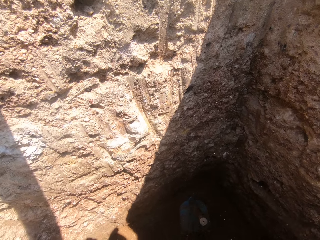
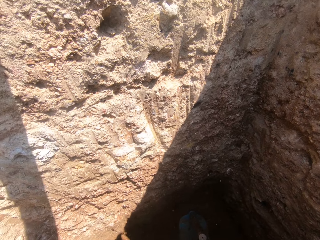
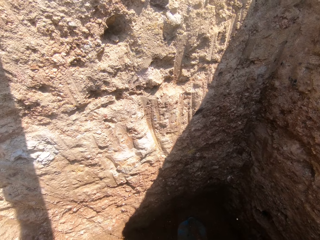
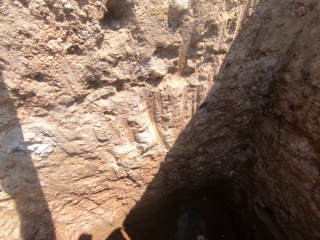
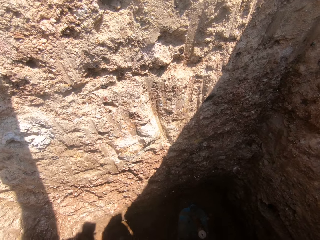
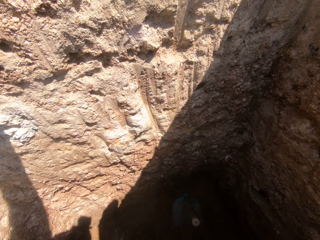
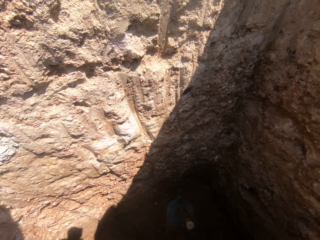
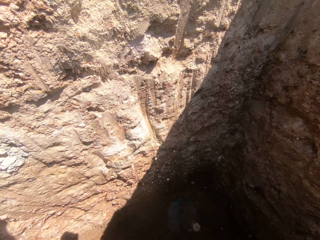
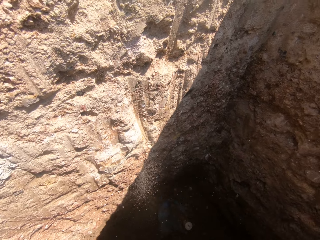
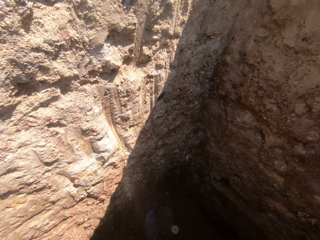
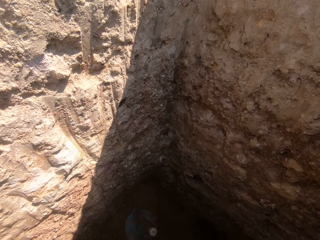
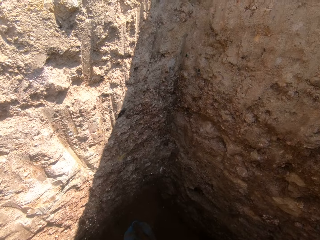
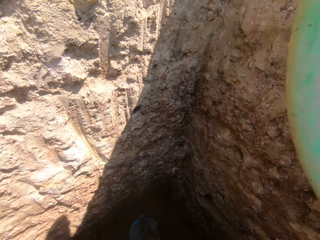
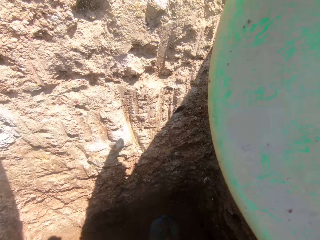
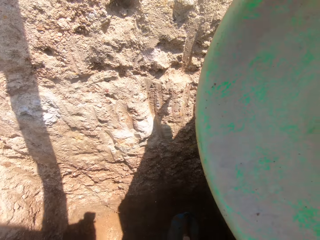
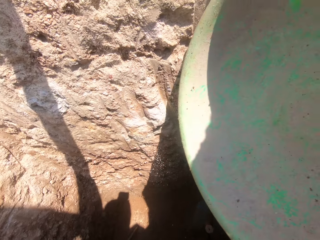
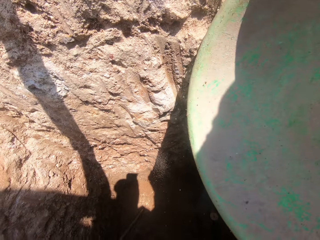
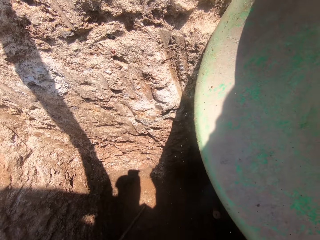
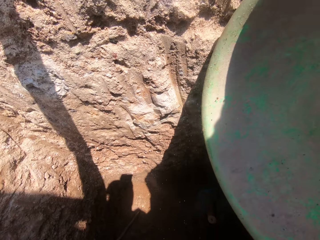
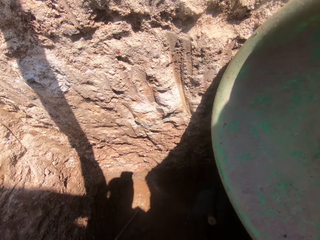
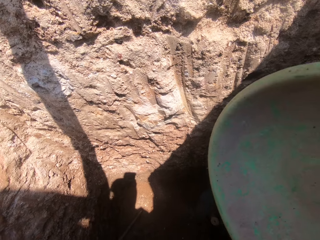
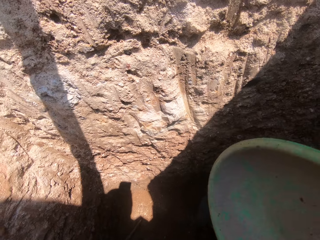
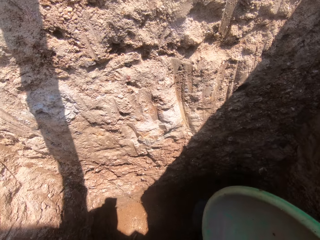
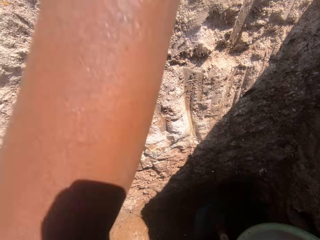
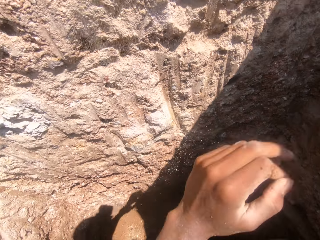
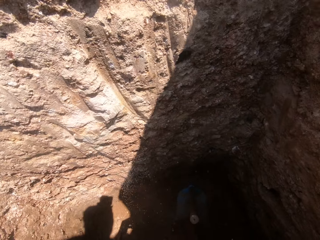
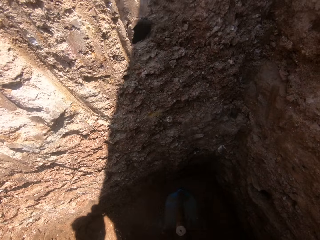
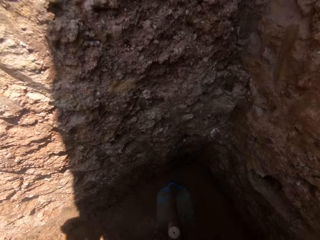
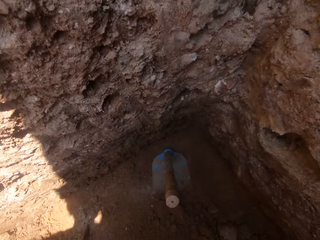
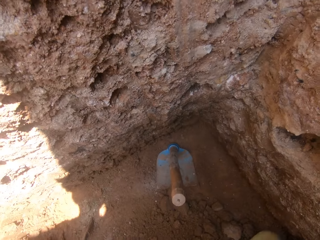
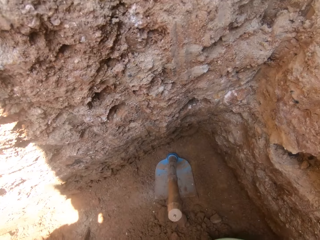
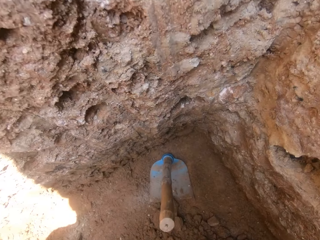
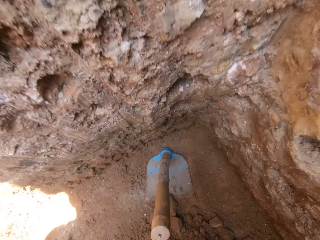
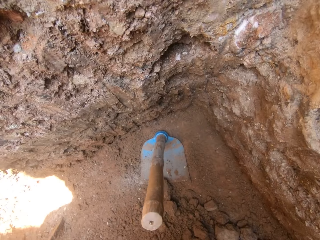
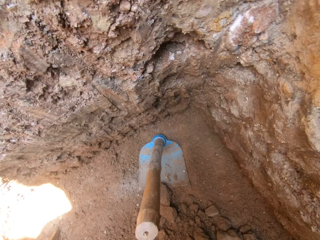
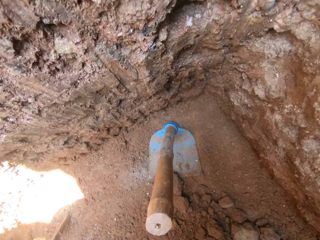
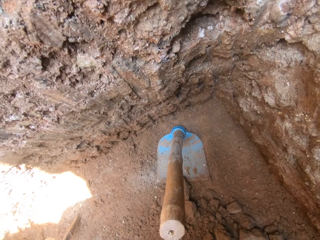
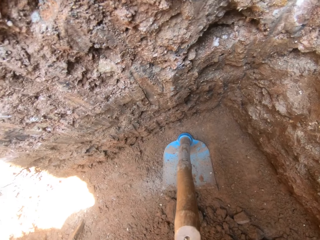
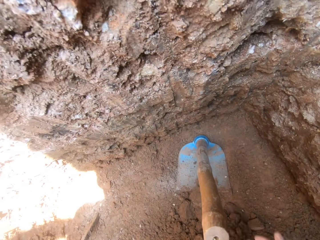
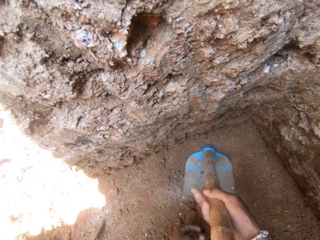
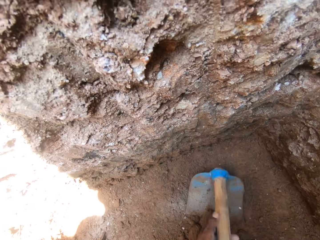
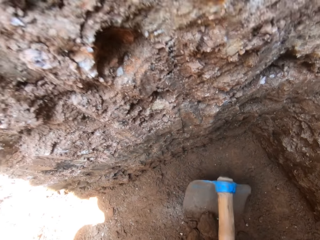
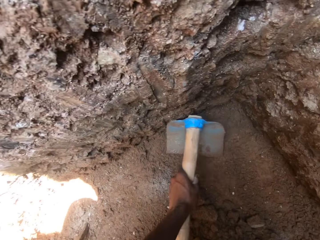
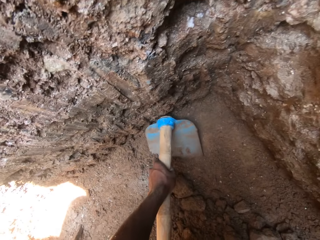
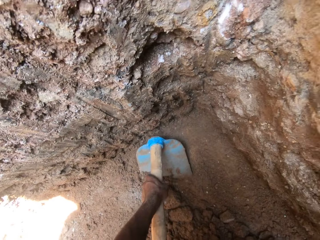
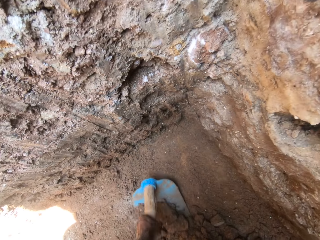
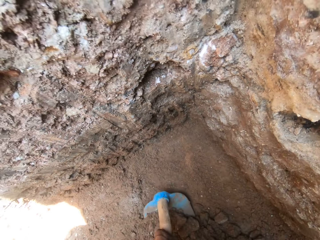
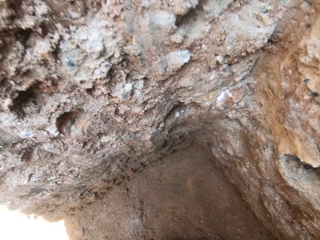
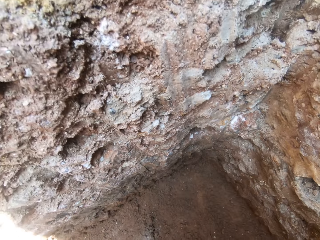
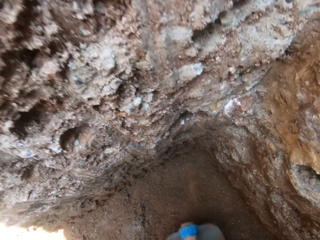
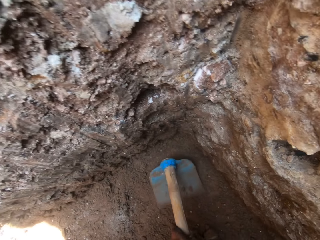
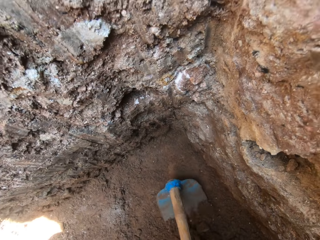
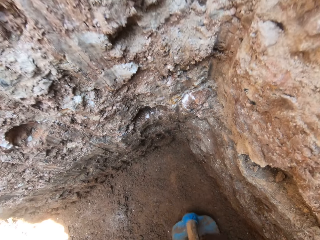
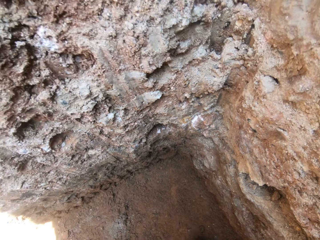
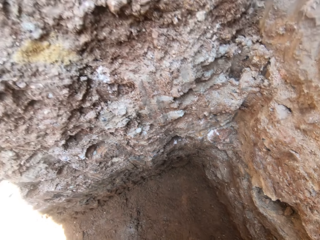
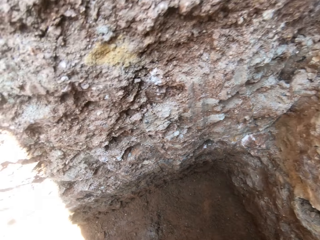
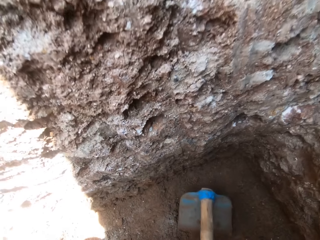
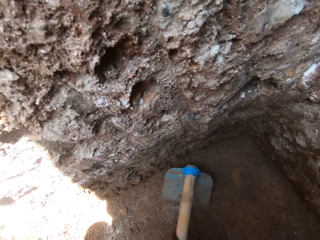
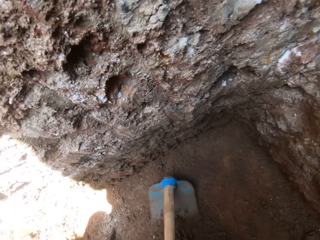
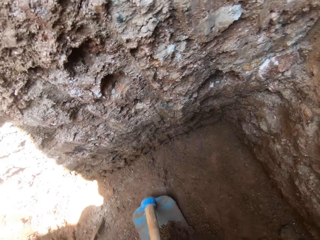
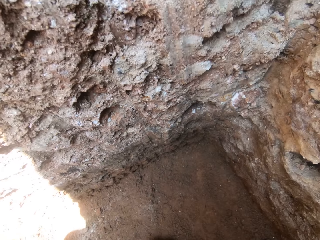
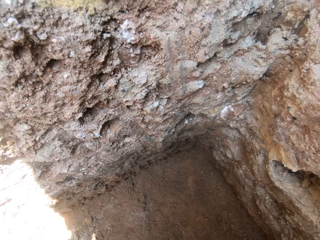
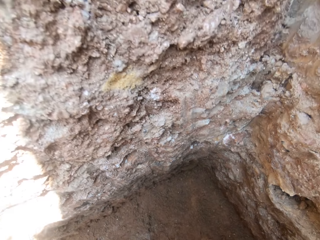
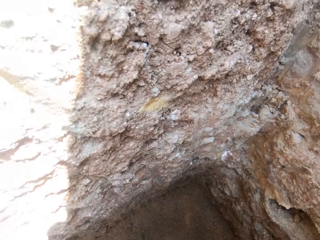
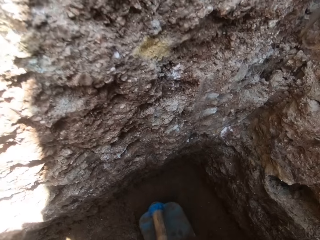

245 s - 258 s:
The camera wearer stands in the hole. They take the basin from a person. They pick the hoe. They dig with the shovel. They scoop soil into the basin with the hoe.

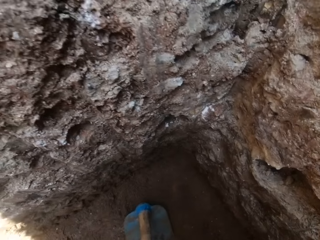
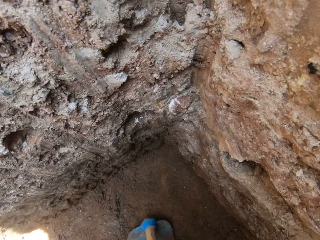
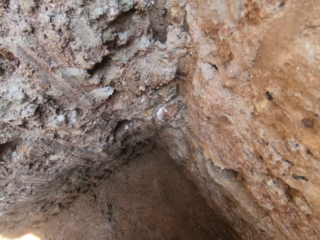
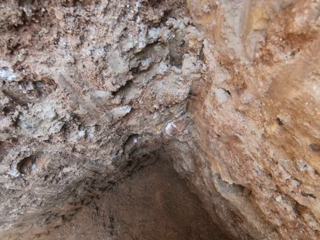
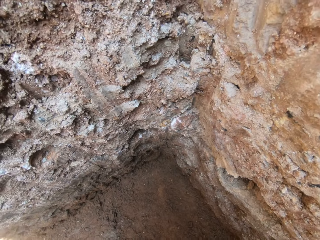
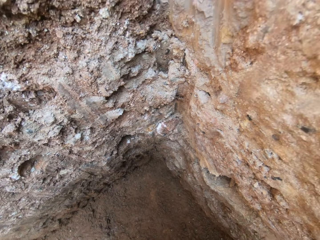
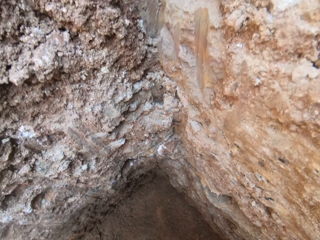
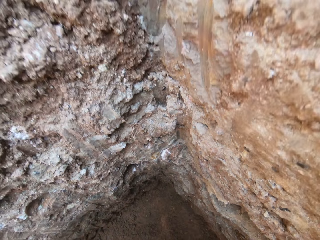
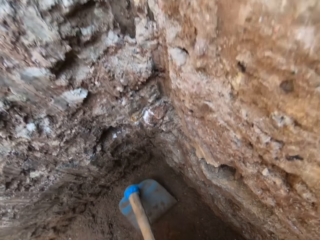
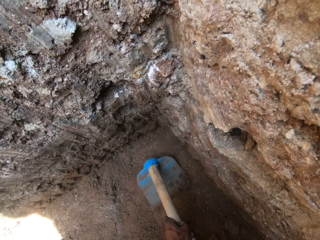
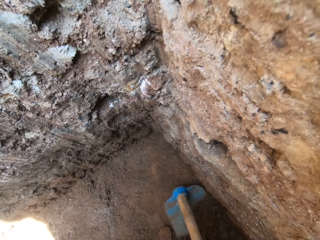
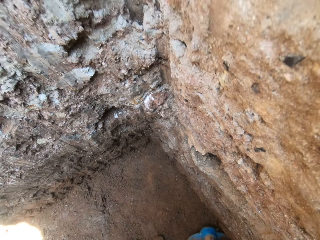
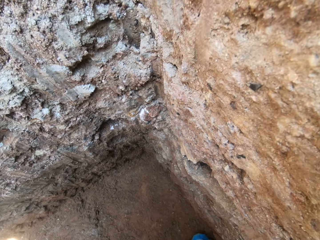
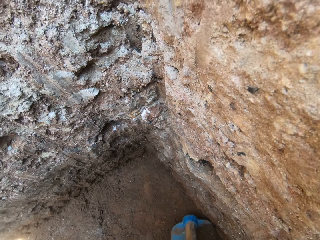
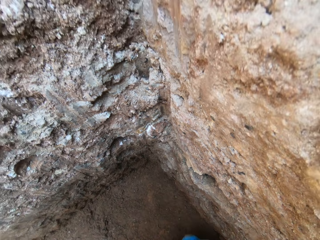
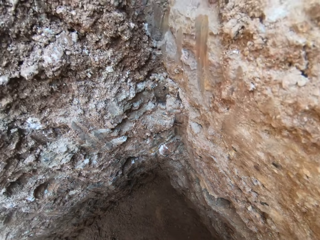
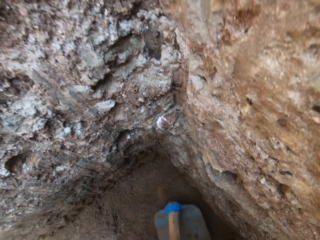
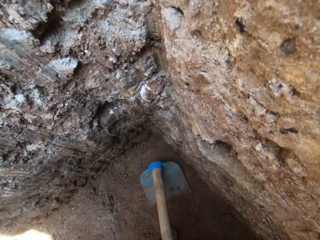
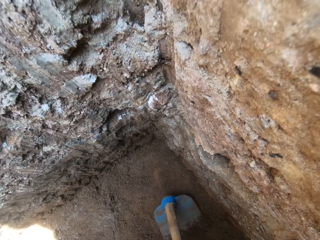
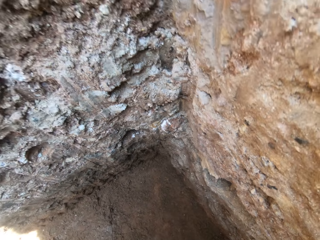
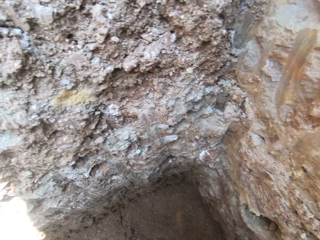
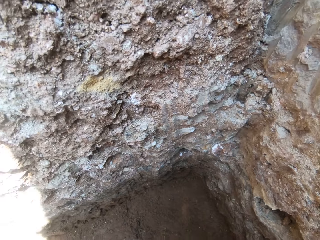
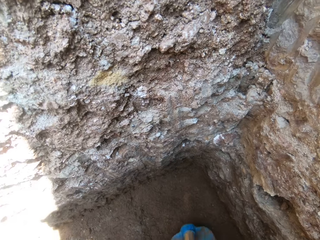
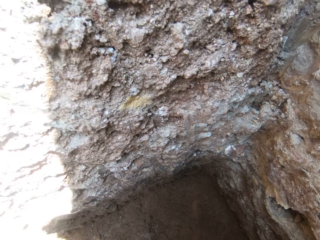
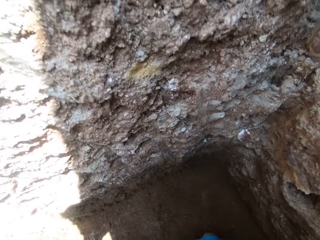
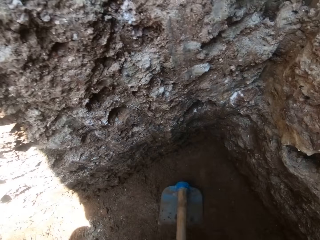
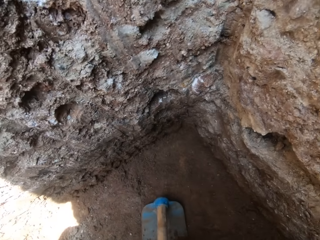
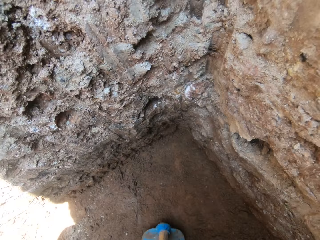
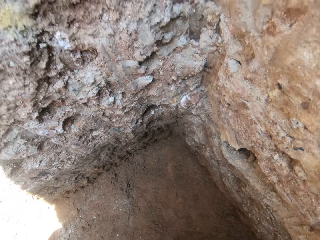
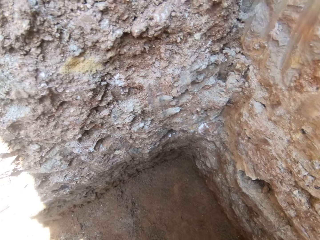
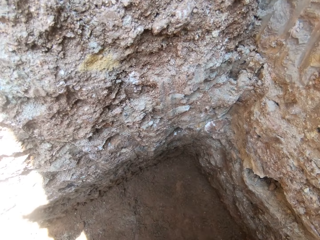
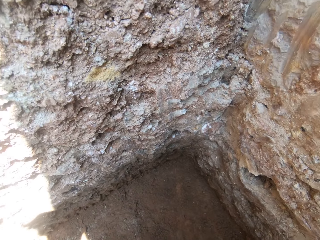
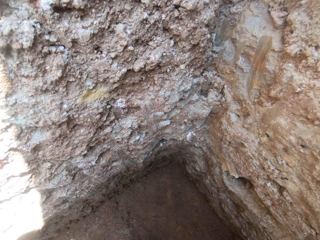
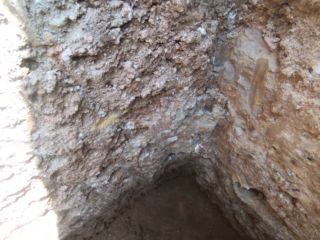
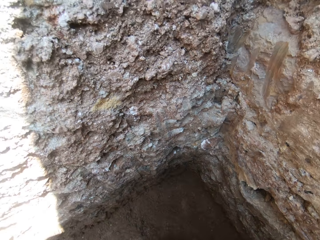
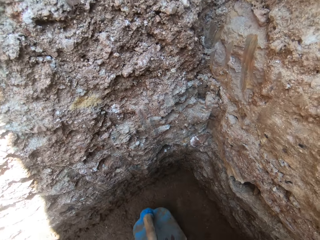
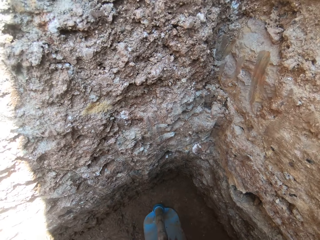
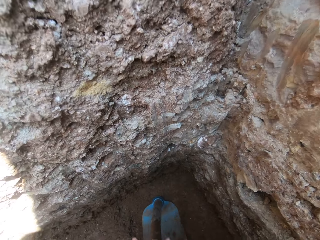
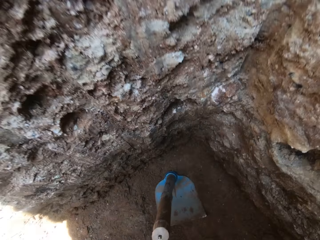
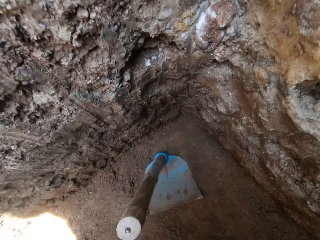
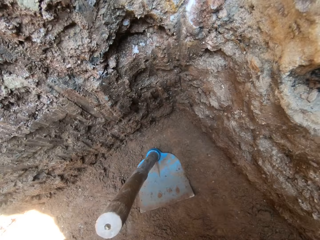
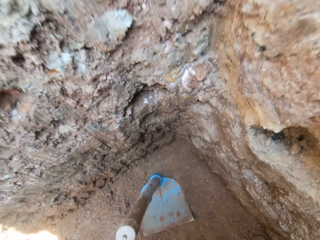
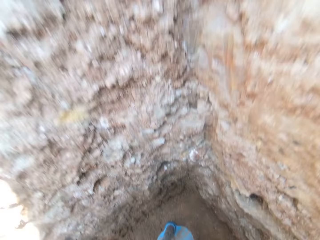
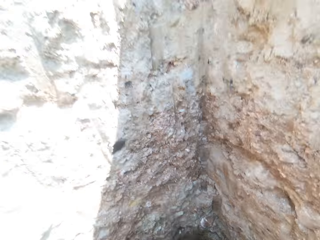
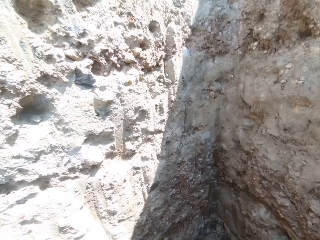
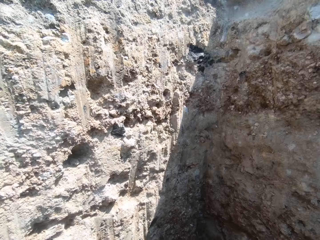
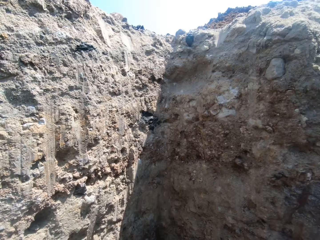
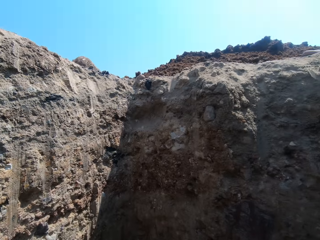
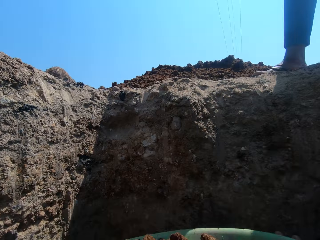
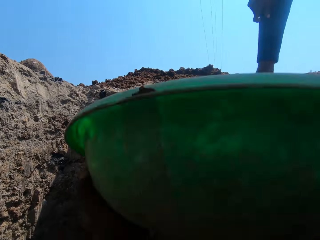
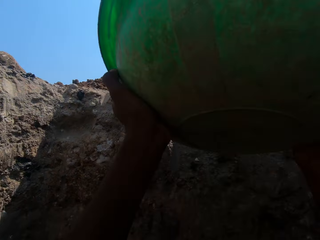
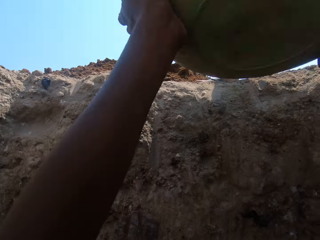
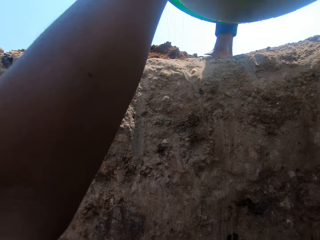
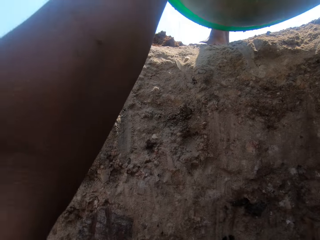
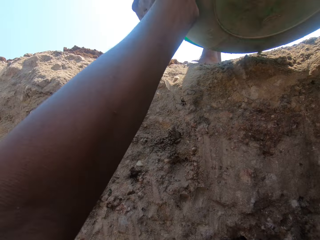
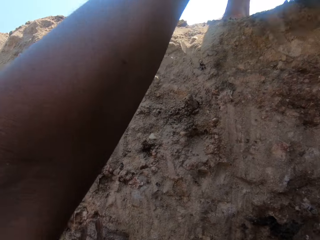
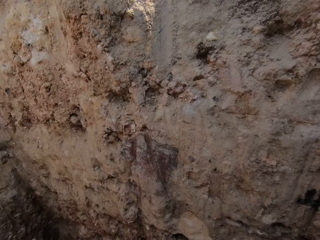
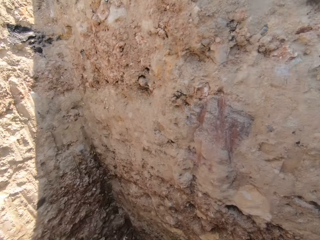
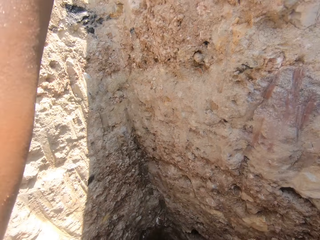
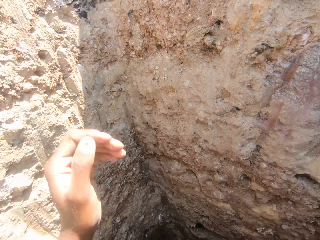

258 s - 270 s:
The camera wearer places the hoe aside. They give the soil basin to a person.
